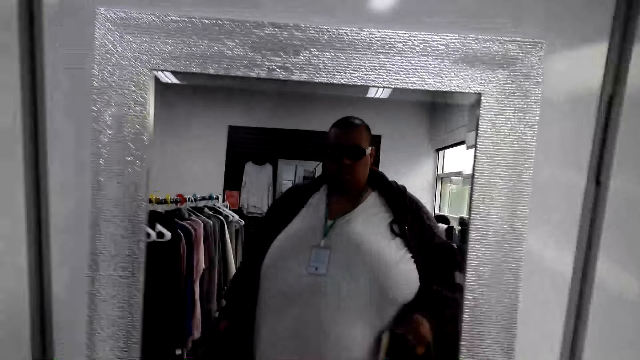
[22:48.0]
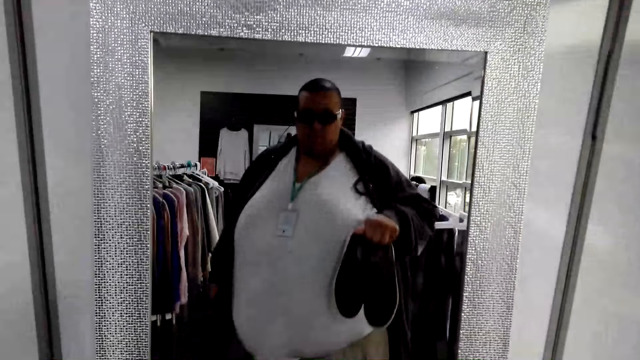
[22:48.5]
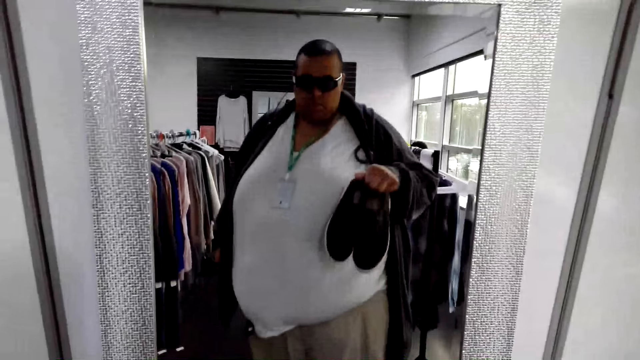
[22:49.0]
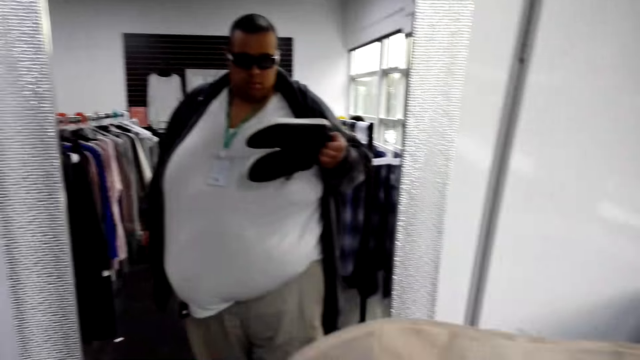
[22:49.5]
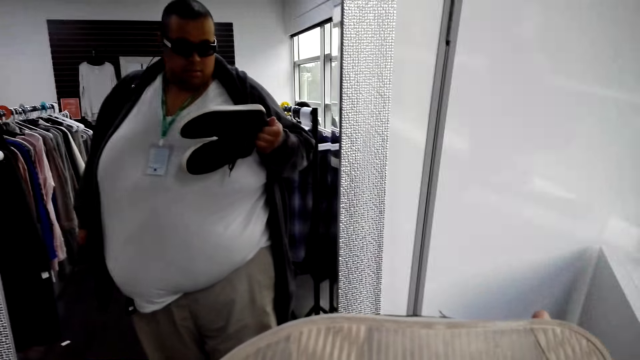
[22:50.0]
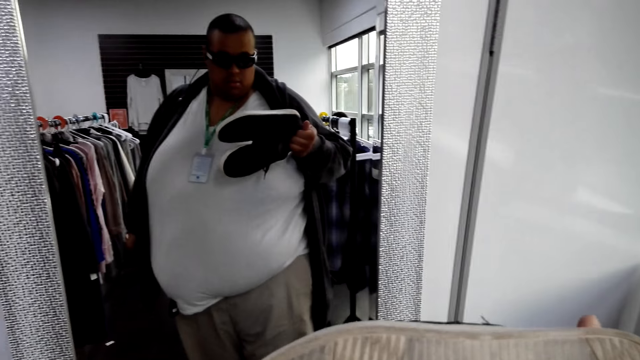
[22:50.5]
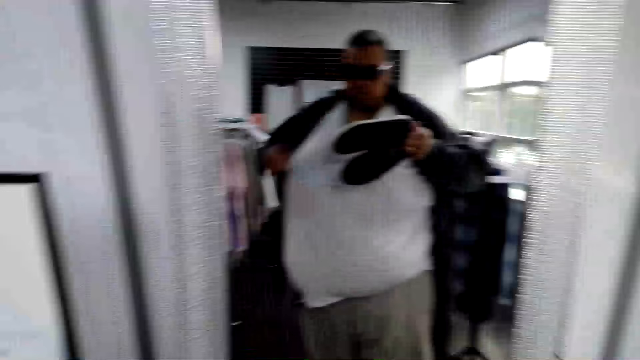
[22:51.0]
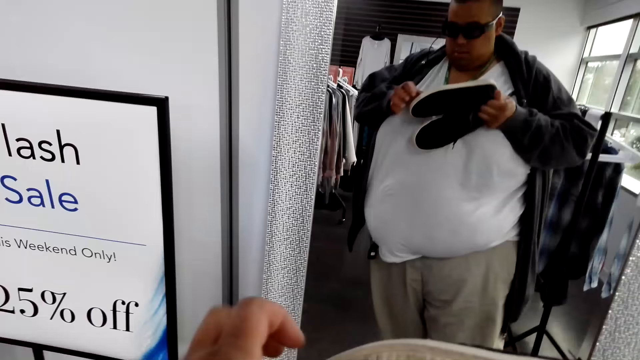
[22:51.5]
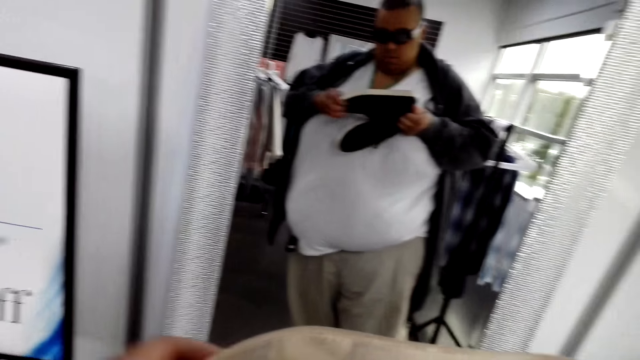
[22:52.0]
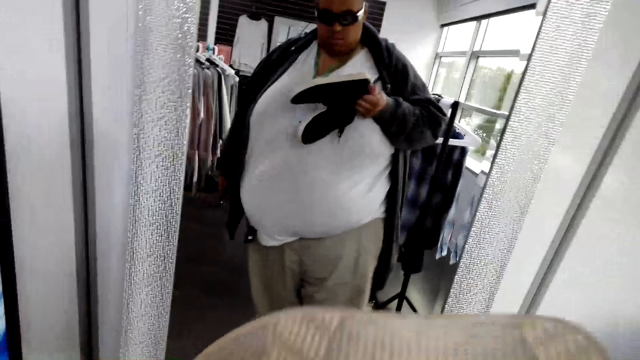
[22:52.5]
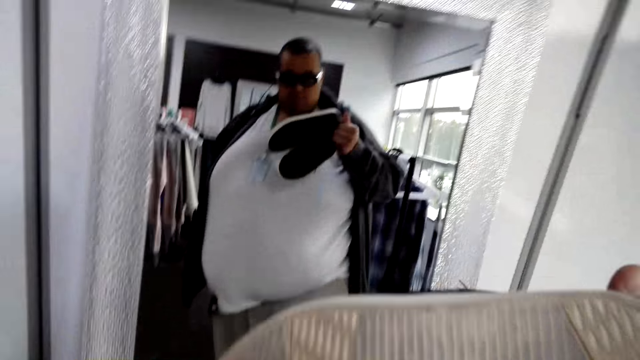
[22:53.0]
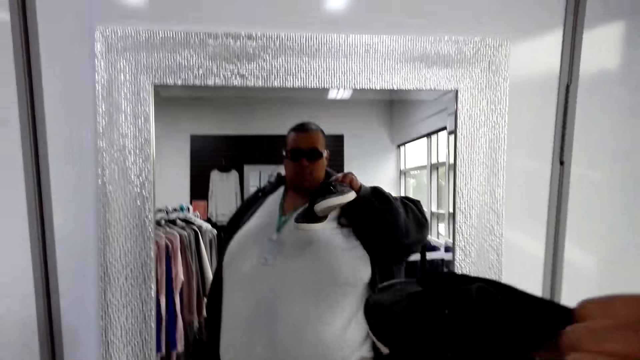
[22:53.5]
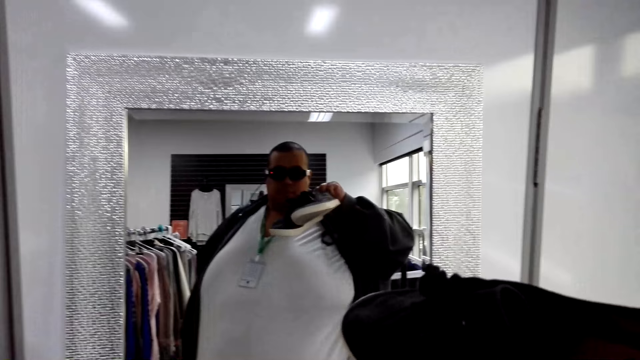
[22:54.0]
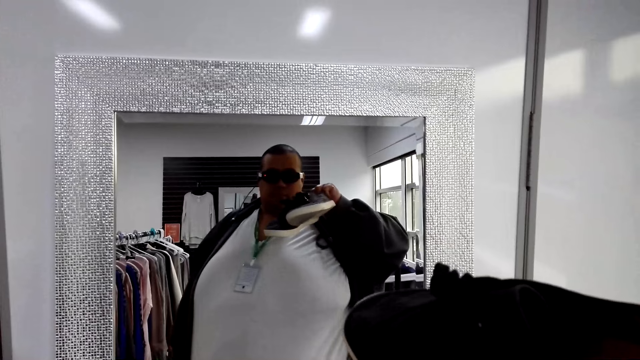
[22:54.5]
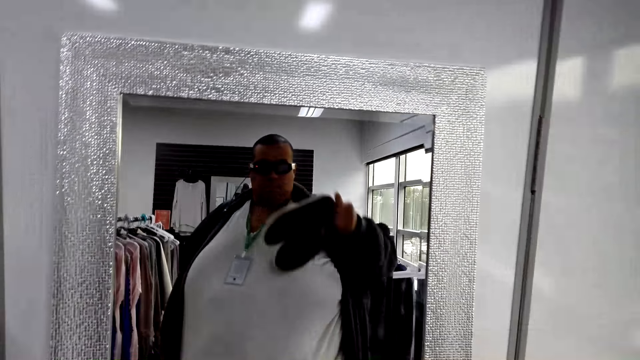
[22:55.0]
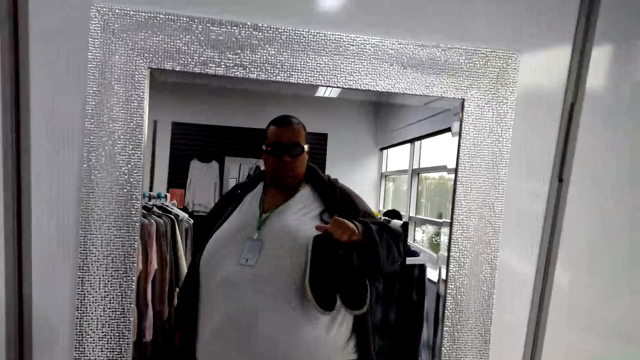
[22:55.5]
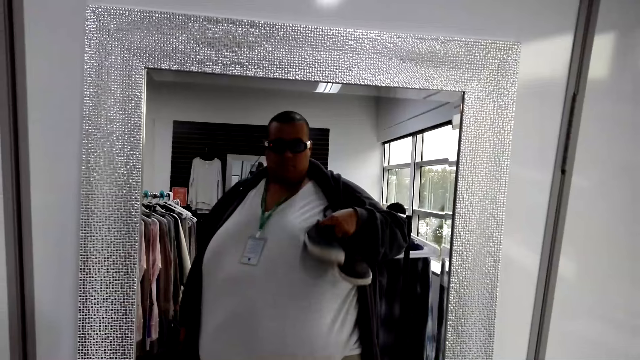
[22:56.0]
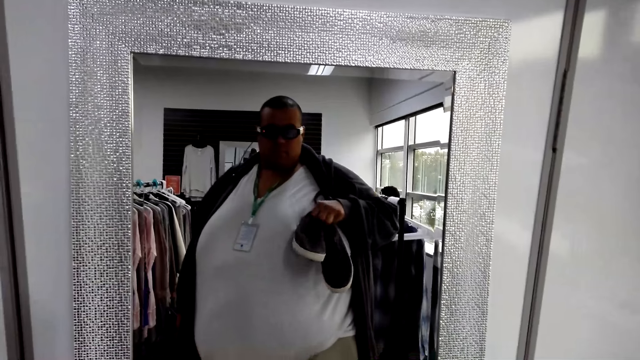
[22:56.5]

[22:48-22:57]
The camera wearer holds the pair of shoes and looks at themselves in the mirror. They look in the mirror again and check the shoes.

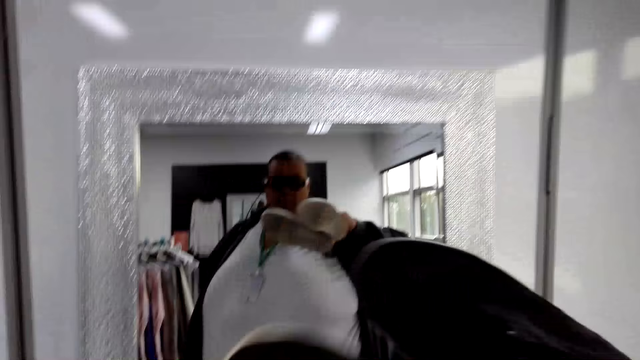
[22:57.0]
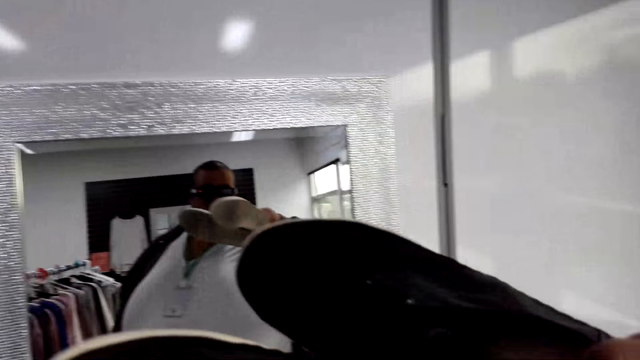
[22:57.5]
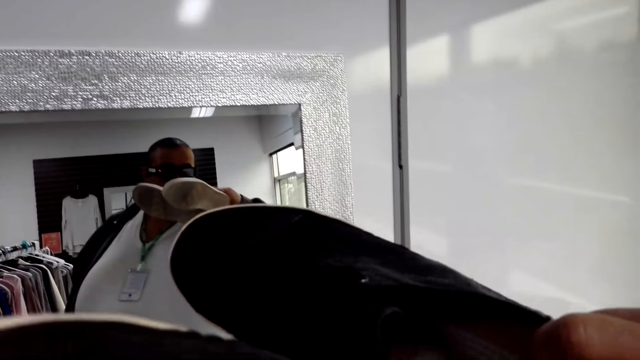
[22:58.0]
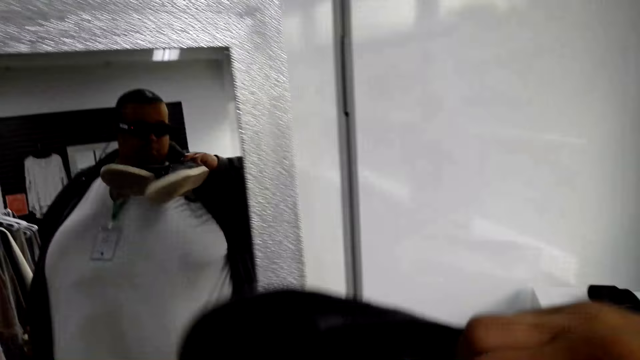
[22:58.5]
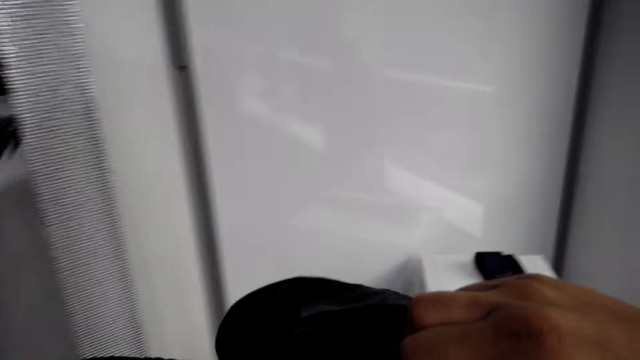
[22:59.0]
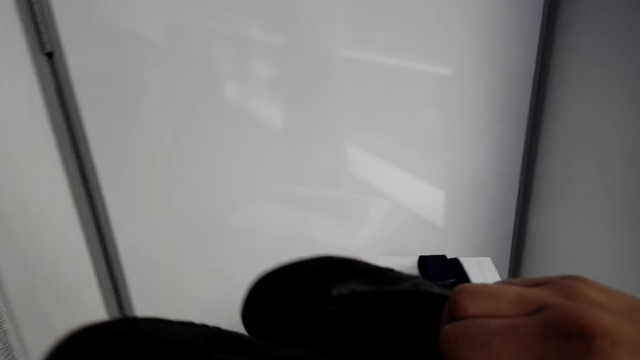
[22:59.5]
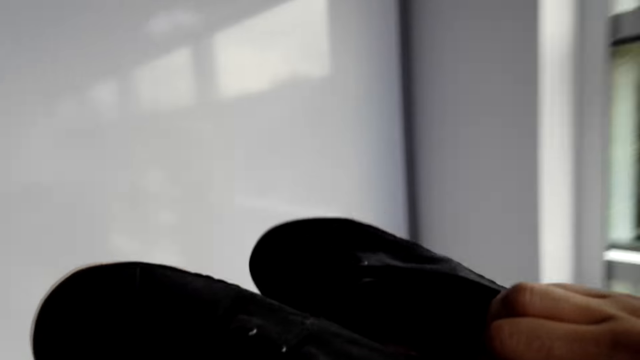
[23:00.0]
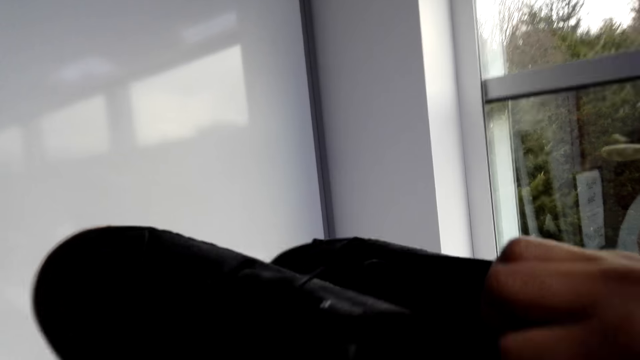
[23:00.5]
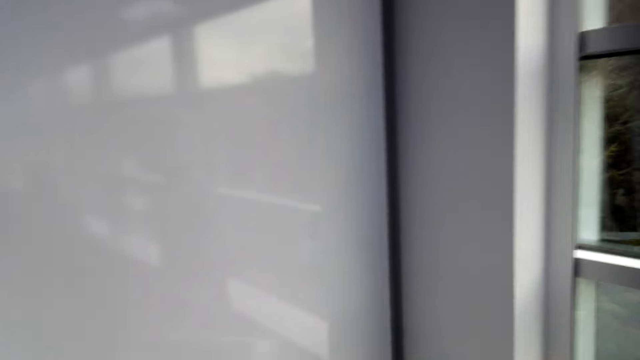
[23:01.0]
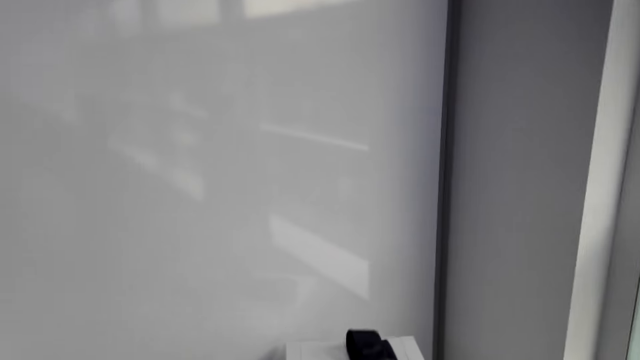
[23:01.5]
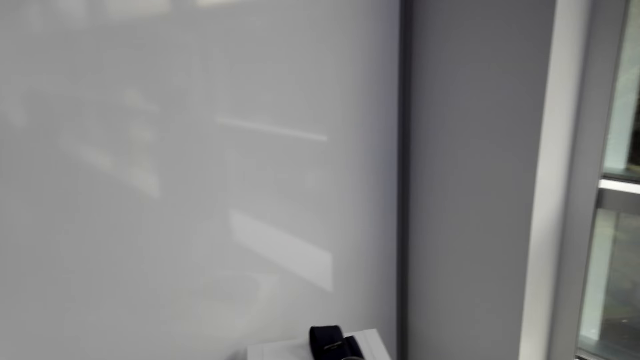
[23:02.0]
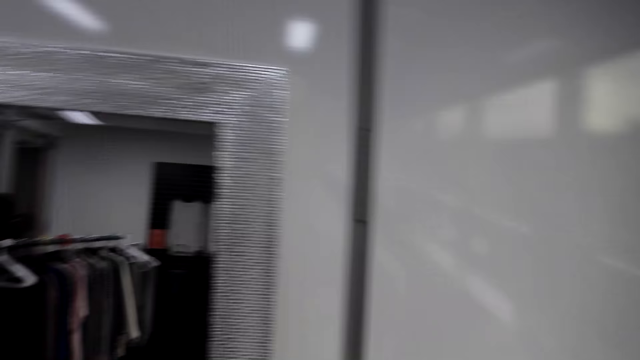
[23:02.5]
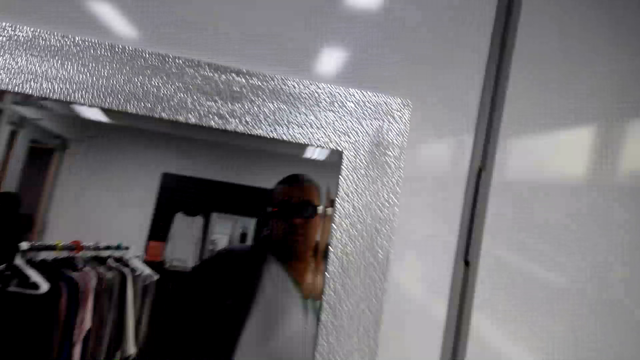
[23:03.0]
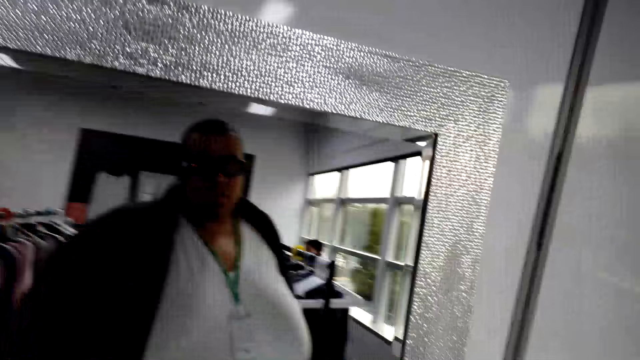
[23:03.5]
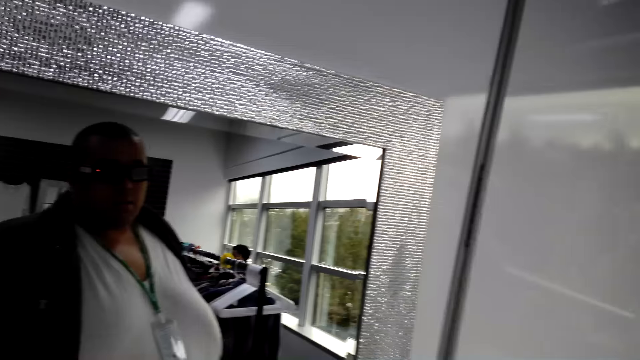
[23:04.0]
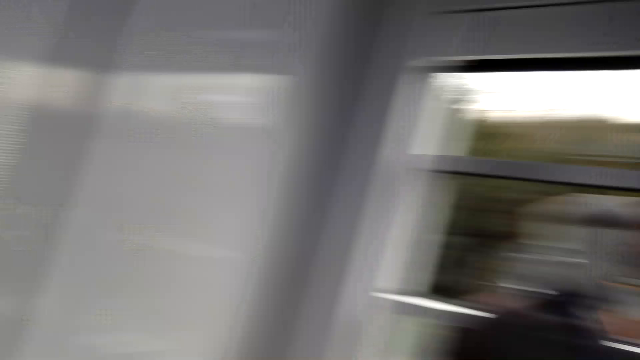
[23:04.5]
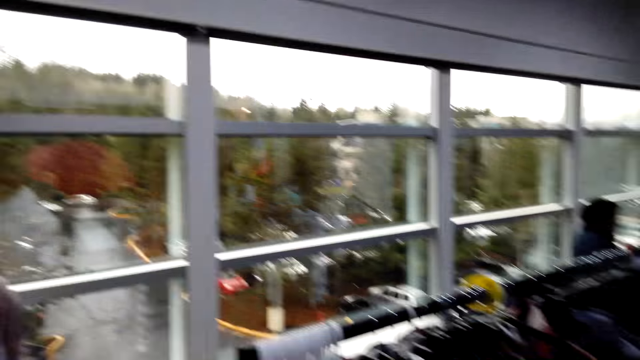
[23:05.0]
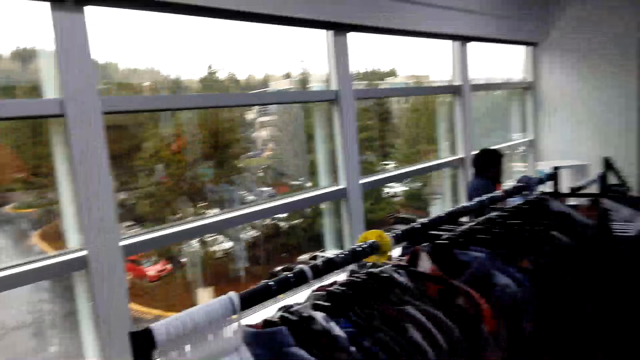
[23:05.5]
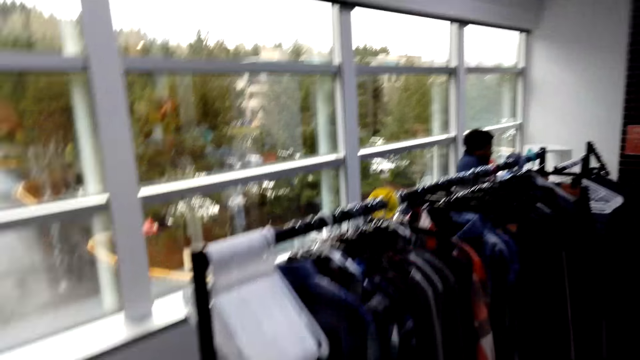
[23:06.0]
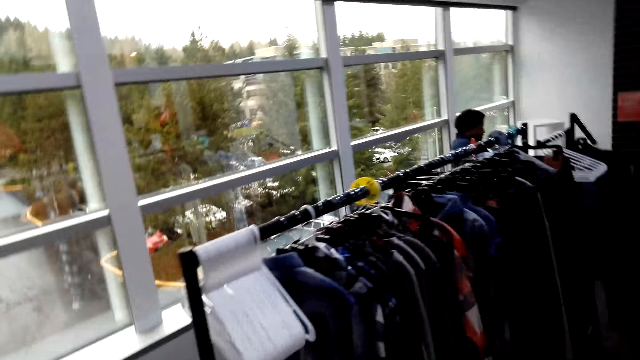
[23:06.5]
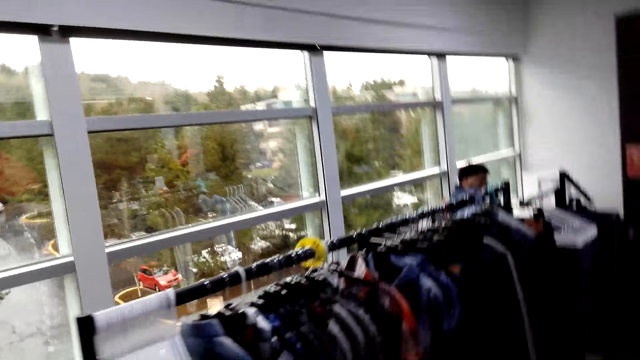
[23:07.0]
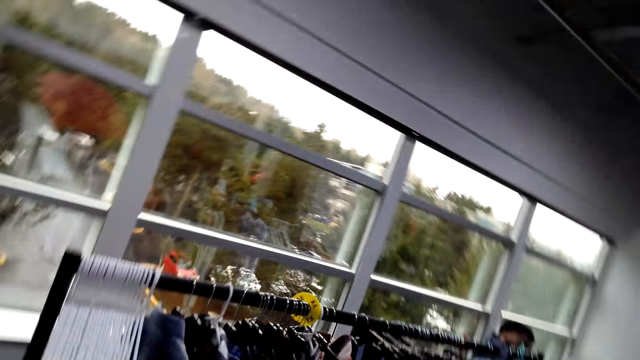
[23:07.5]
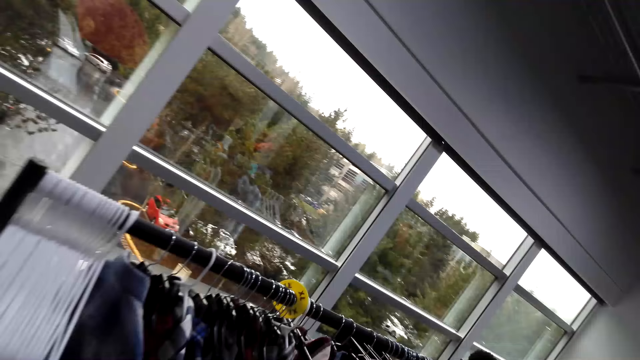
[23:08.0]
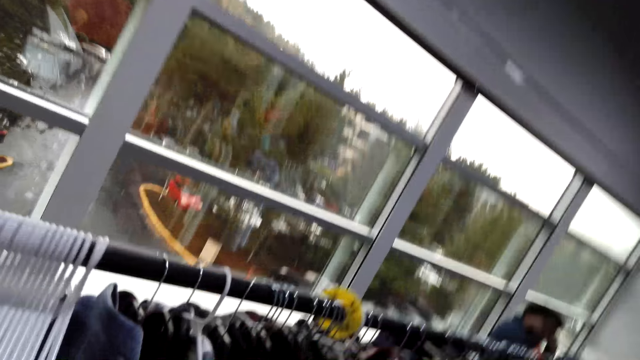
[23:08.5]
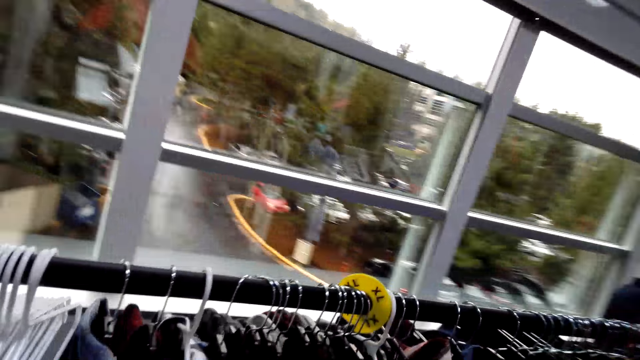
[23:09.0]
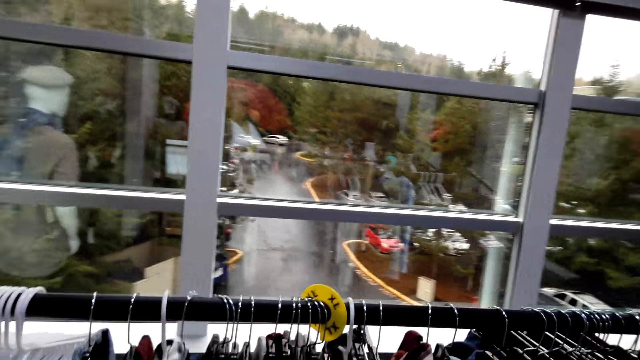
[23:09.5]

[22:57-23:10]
The camera wearer looks at the pair of shoes. They put the pair of shoes back on the rack. A man converses with the camera wearer. The man converses with the camera wearer. The camera wearer looks at themselves in the mirror. The man converses with the camera wearer. The camera wearer turns around. The man converses with the camera wearer. The camera wearer gazes at the shirts on the hanger stand. The man converses with the camera wearer. The camera wearer walks around the store. The man converses with the camera wearer. The camera wearer unhangs two shirts.
